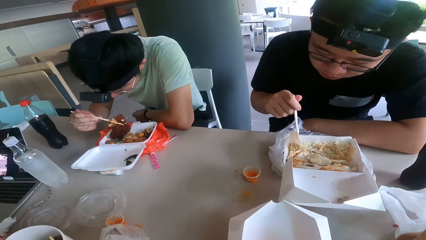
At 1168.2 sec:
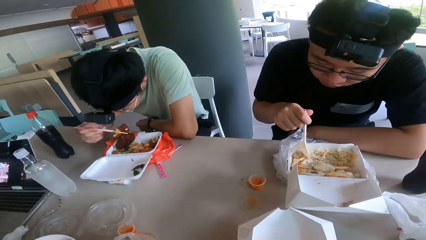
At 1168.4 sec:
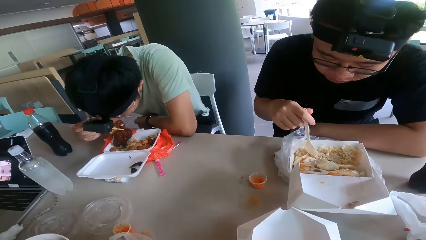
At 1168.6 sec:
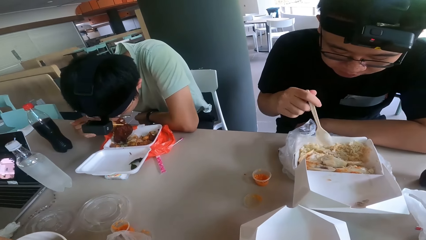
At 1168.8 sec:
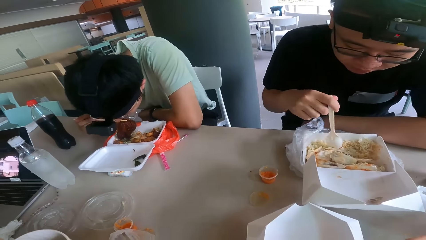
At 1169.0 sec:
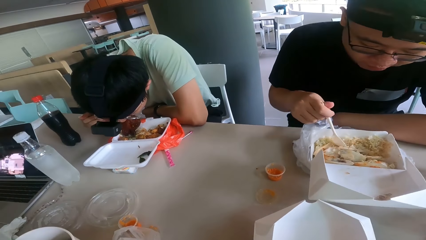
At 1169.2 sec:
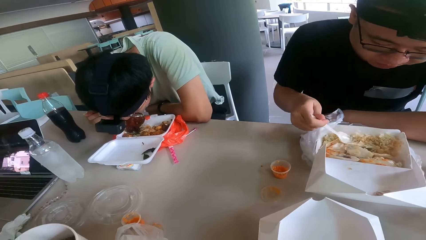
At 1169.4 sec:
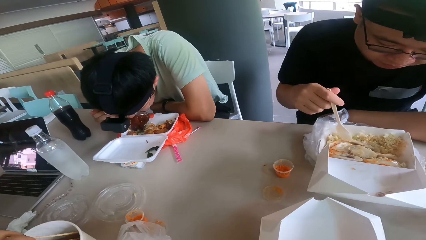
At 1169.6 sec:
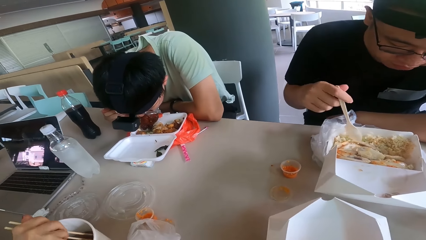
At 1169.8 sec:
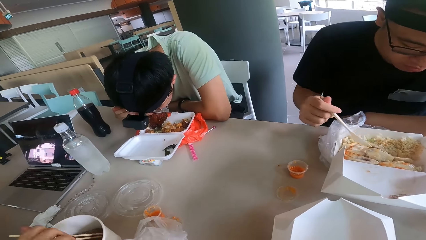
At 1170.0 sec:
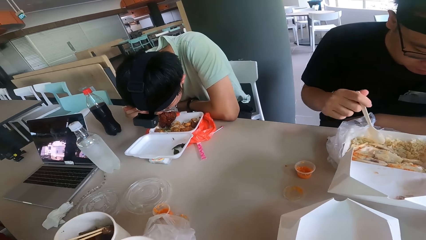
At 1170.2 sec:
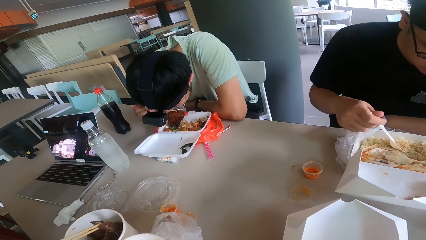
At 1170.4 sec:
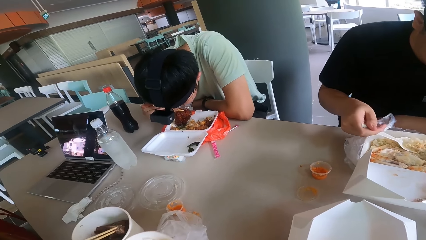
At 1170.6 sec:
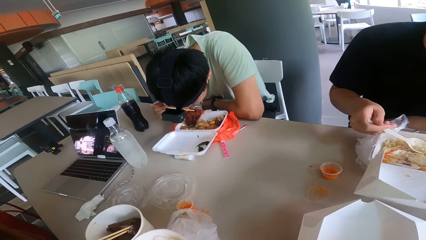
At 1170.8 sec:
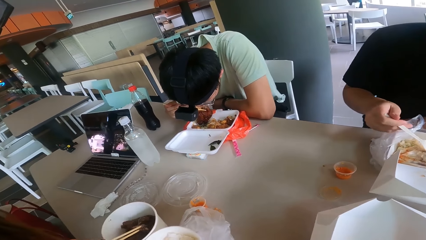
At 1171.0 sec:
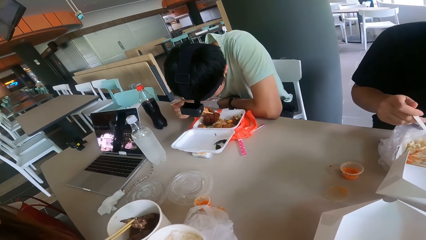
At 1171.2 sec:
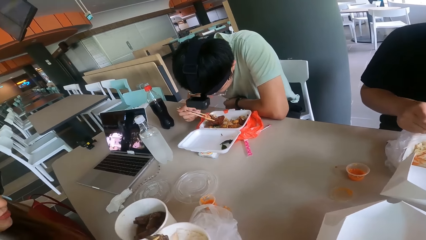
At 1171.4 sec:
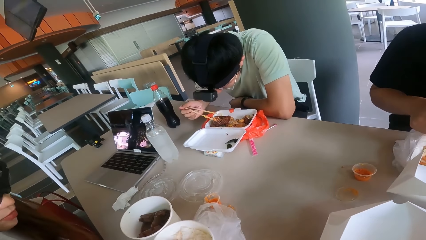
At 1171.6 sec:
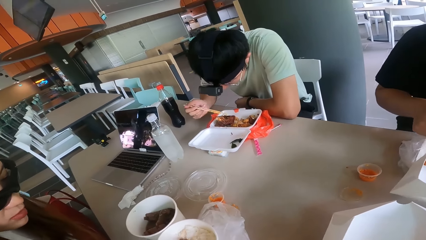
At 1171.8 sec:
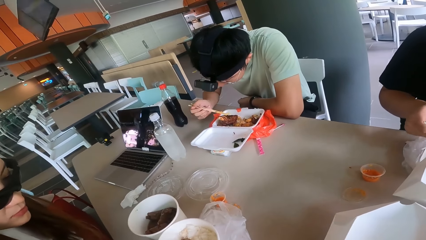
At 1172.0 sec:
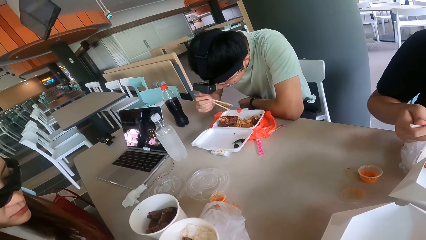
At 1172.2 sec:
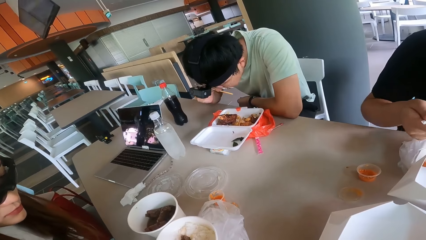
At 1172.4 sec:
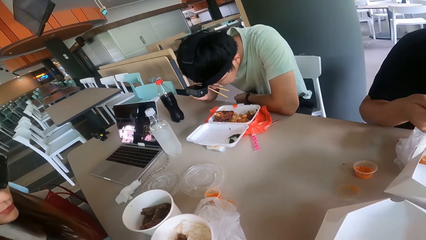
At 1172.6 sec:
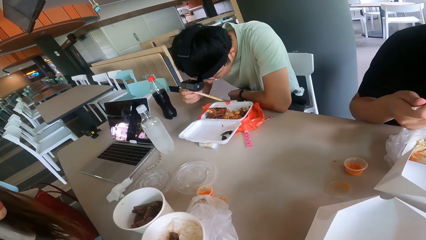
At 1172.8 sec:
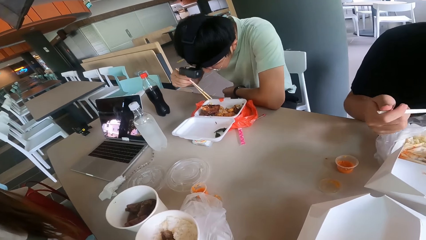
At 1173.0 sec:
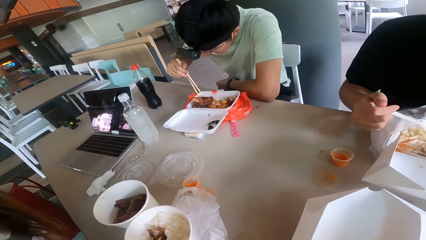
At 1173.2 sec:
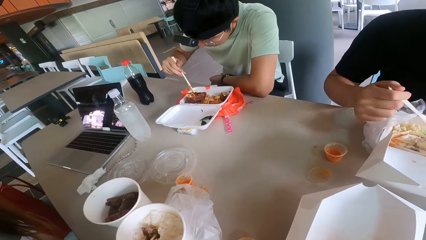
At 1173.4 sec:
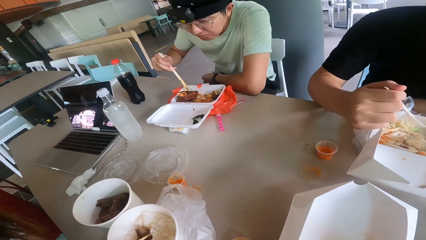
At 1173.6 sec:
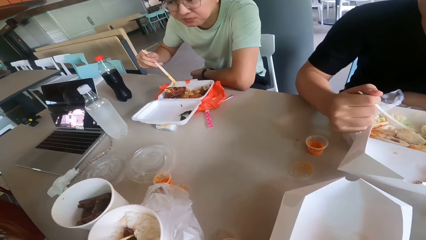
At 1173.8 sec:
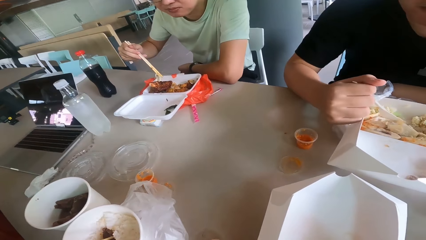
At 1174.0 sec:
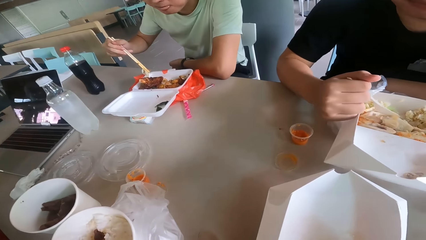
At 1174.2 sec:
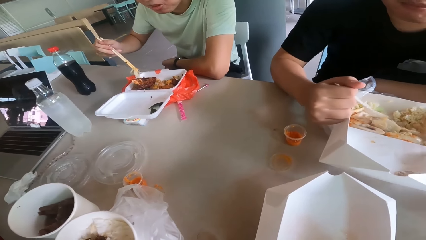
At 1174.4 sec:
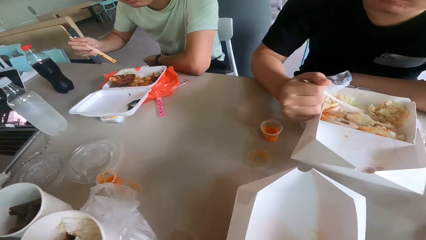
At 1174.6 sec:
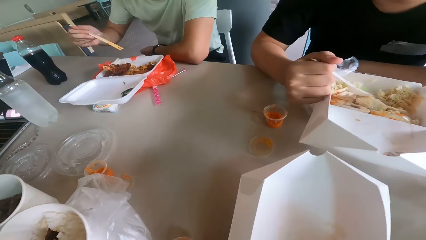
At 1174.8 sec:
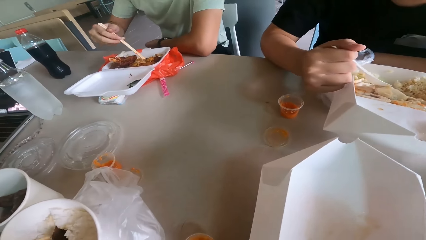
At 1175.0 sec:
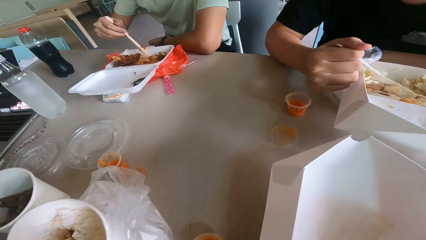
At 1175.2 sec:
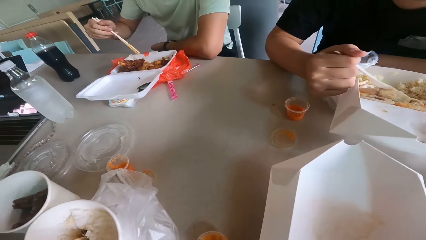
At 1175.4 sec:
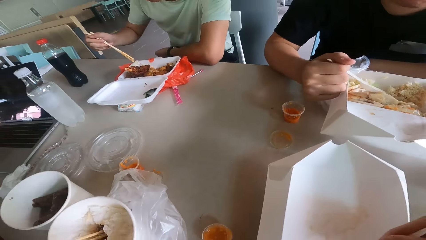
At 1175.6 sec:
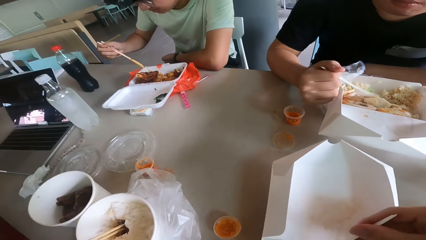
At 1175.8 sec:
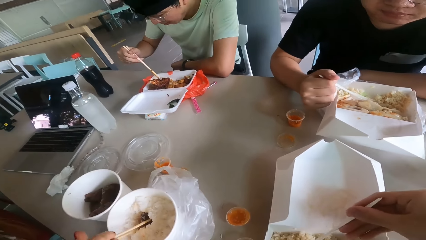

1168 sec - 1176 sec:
A person eats the meal.

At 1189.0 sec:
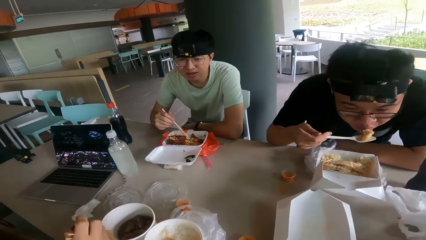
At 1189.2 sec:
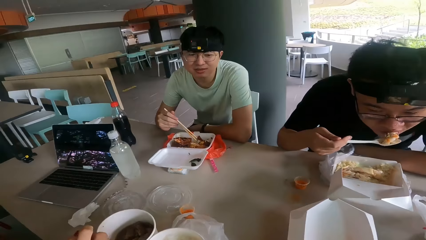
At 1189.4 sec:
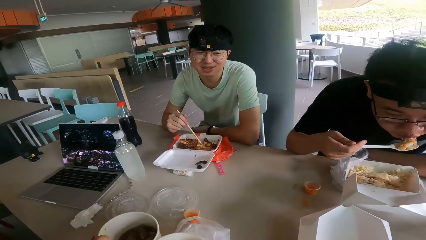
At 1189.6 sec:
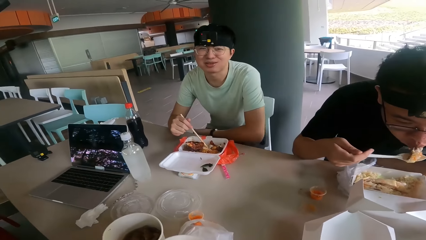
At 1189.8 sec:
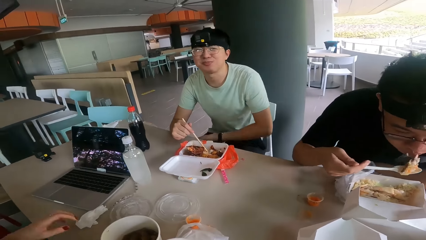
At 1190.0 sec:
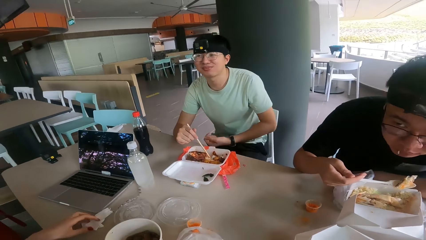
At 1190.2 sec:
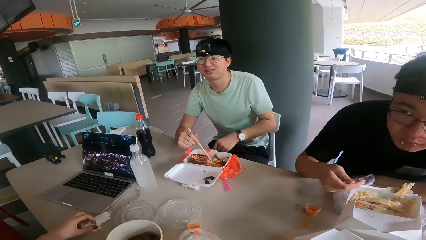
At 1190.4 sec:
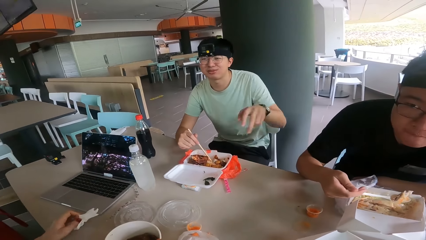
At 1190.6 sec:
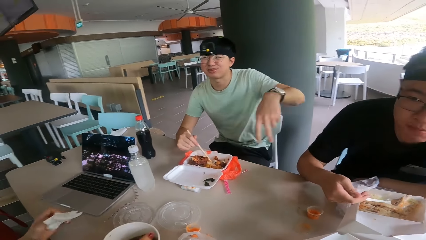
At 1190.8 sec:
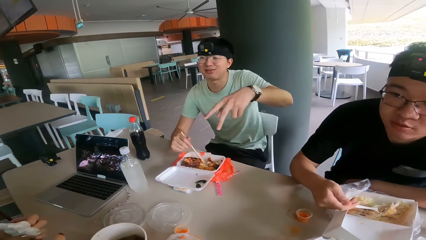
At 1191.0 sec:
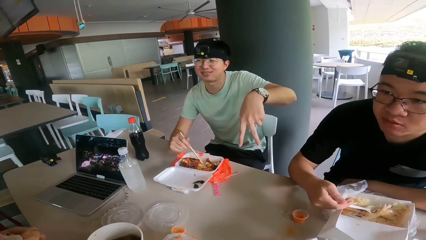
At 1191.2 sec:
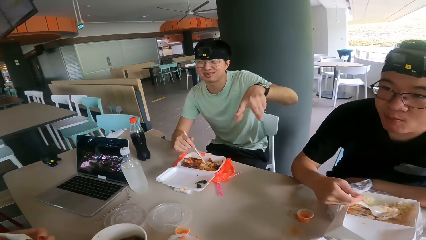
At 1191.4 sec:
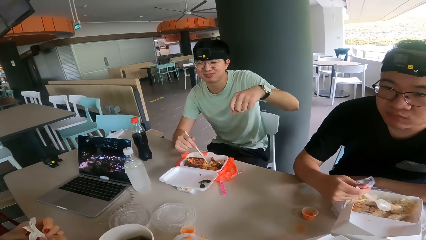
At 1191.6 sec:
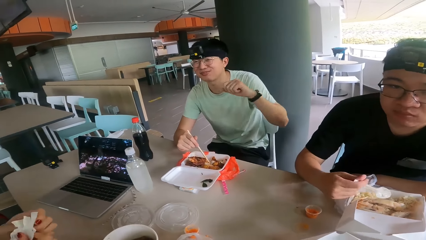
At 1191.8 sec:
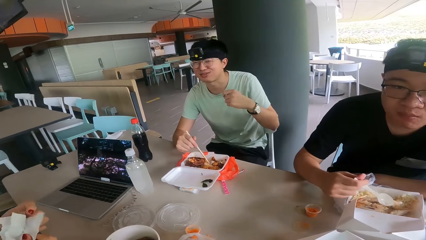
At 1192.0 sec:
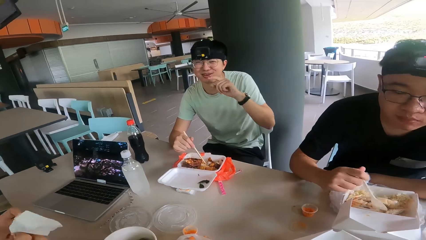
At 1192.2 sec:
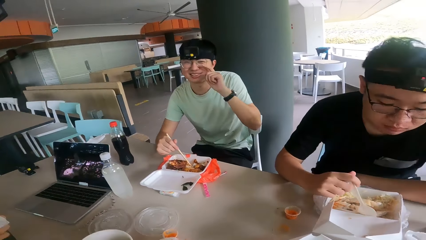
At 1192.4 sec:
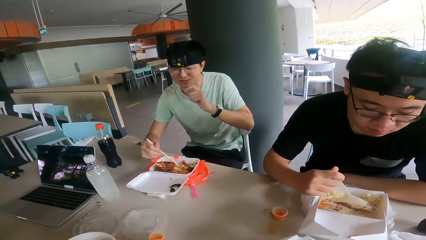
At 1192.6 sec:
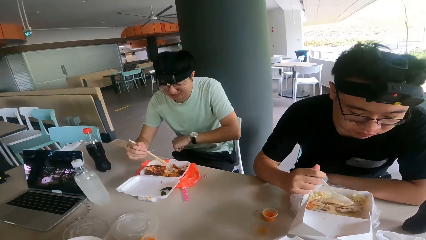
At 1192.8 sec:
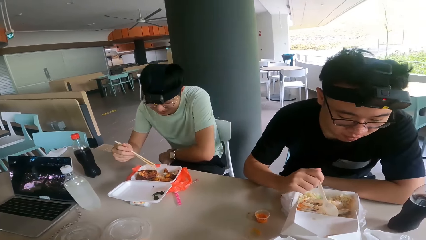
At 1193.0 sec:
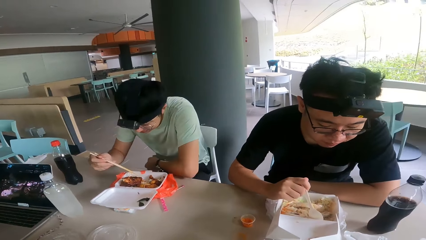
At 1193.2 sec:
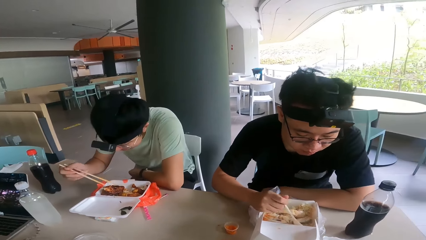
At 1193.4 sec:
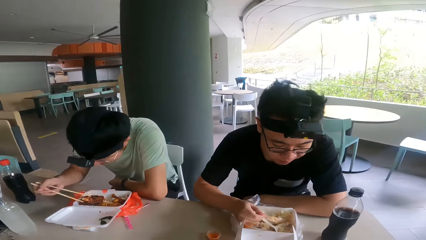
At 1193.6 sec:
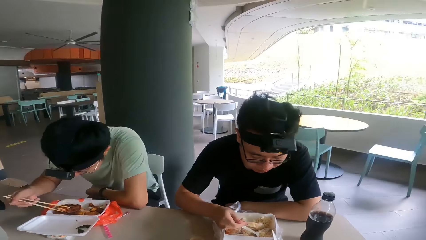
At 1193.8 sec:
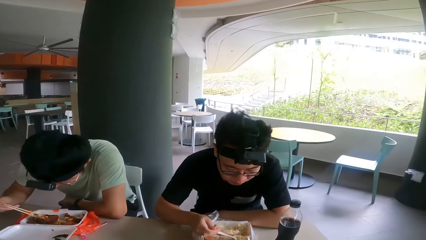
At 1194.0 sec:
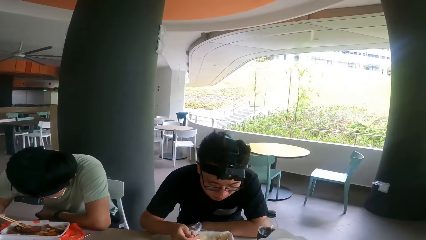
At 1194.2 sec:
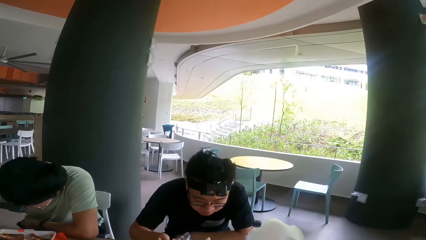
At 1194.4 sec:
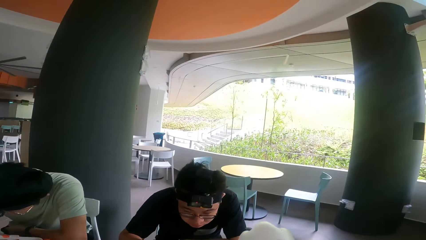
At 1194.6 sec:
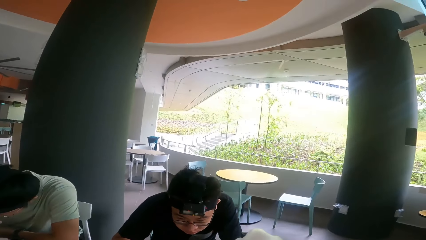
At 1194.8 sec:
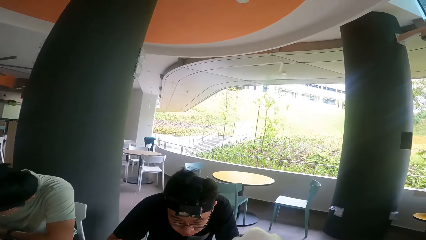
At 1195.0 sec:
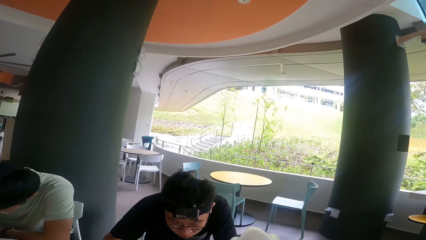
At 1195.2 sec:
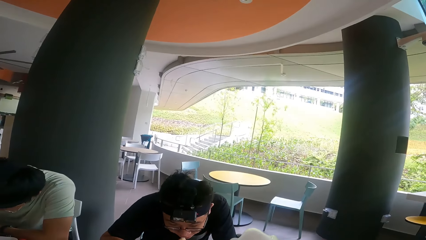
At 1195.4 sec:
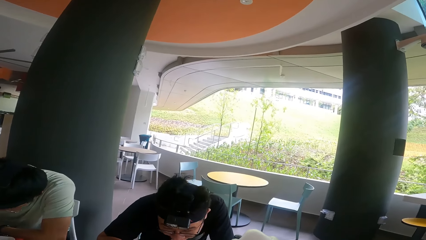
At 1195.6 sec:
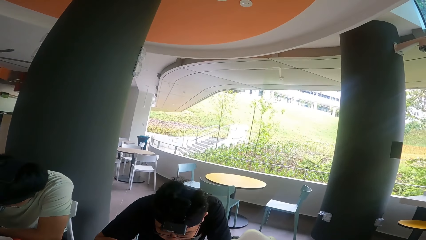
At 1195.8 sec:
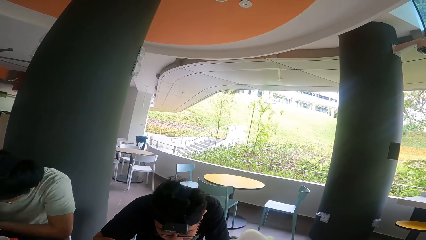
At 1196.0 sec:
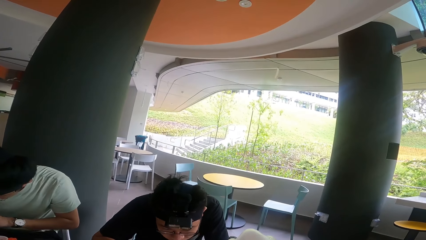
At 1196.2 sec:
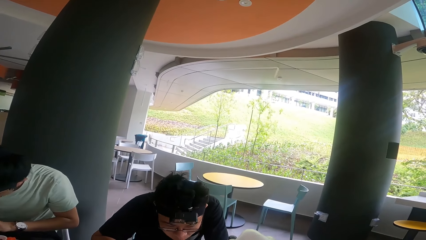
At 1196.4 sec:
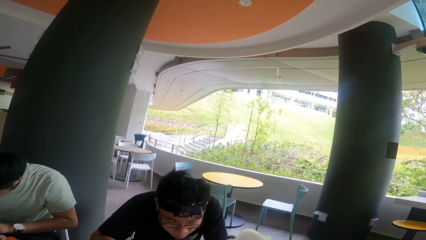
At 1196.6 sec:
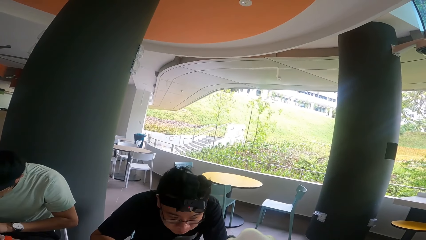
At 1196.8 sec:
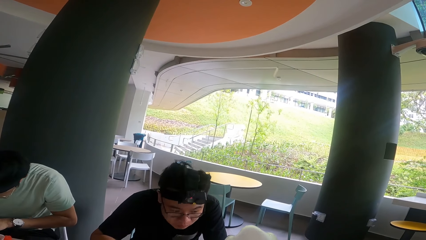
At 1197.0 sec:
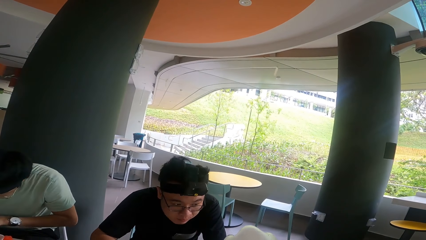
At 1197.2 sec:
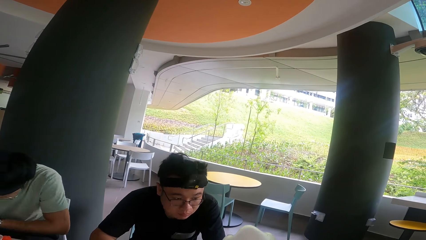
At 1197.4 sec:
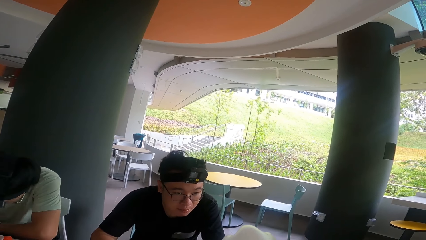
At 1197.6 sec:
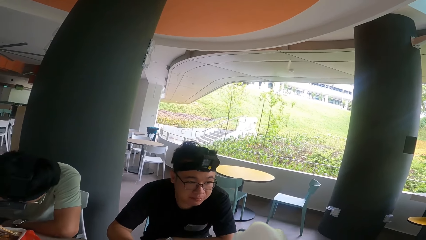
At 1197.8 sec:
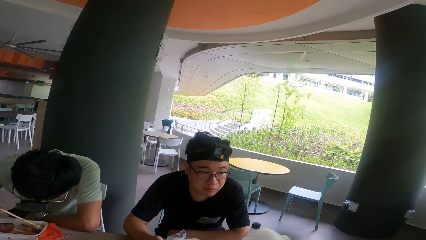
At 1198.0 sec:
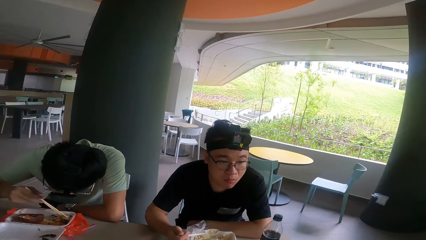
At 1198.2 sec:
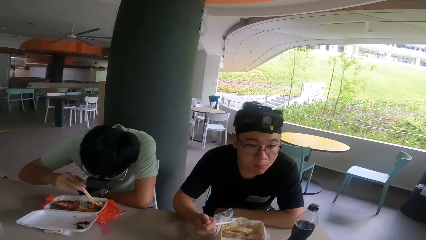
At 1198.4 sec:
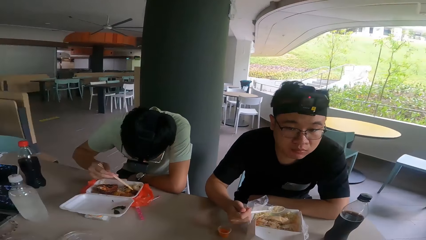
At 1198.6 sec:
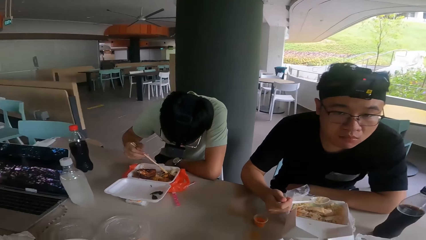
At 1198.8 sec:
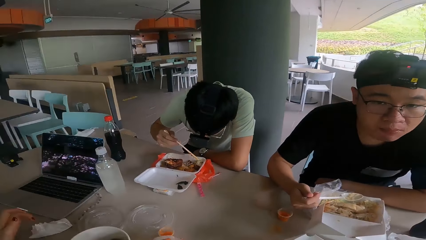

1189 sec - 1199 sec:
A person holds the chopping stick. Another person eats, and another person eats. A person raises a hand up.
